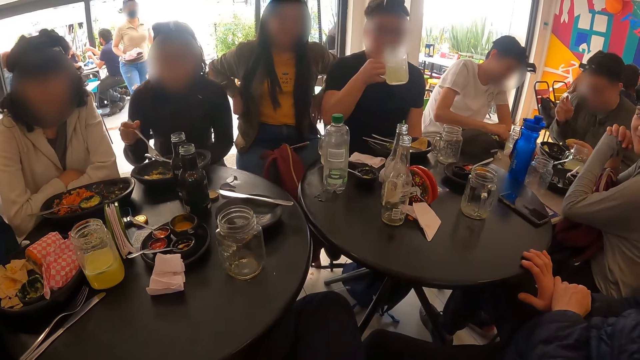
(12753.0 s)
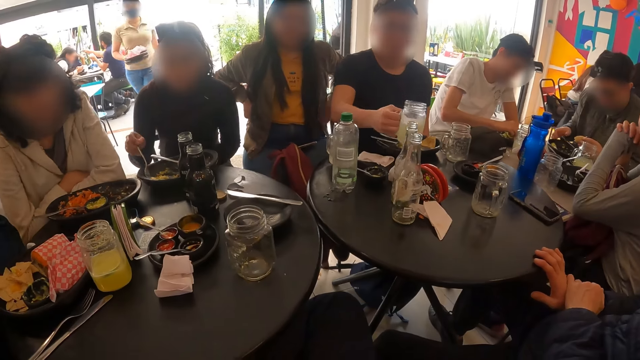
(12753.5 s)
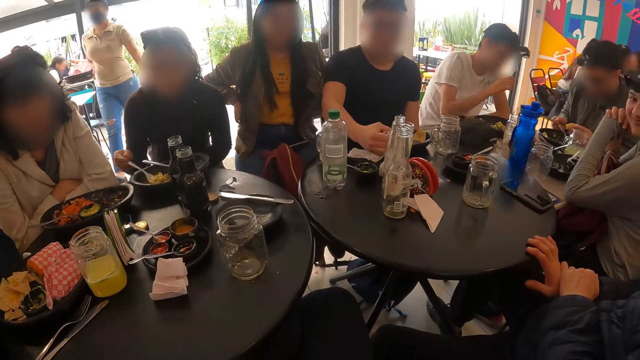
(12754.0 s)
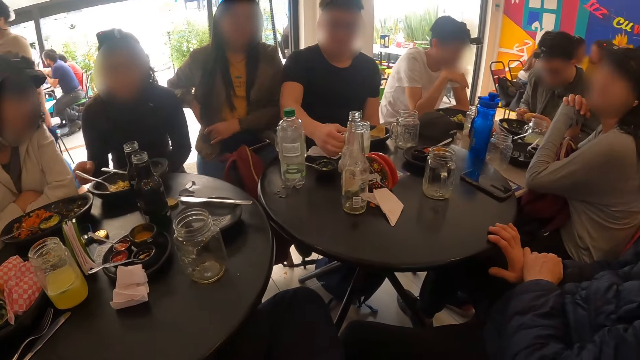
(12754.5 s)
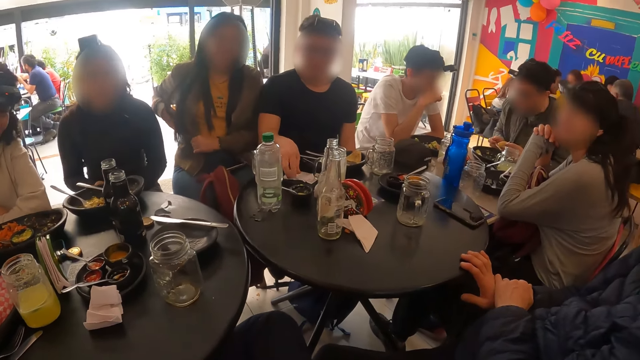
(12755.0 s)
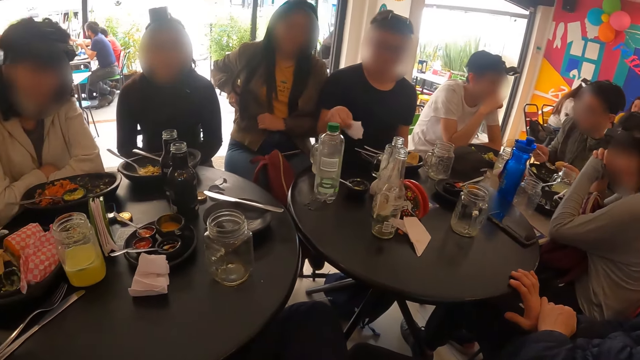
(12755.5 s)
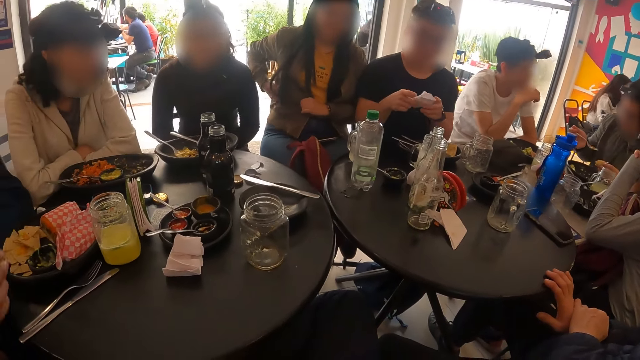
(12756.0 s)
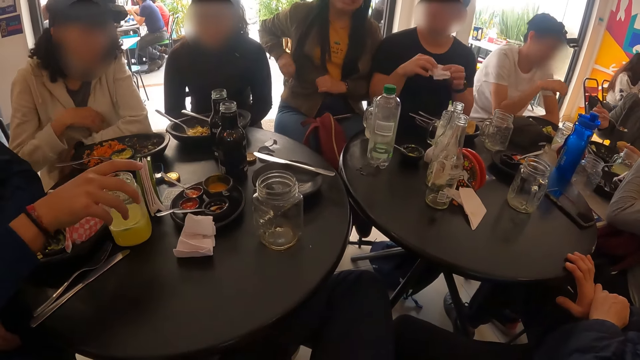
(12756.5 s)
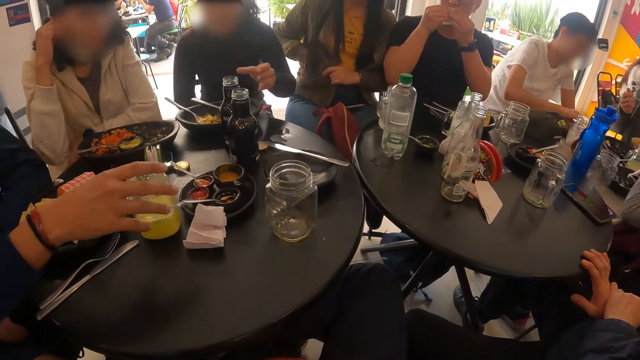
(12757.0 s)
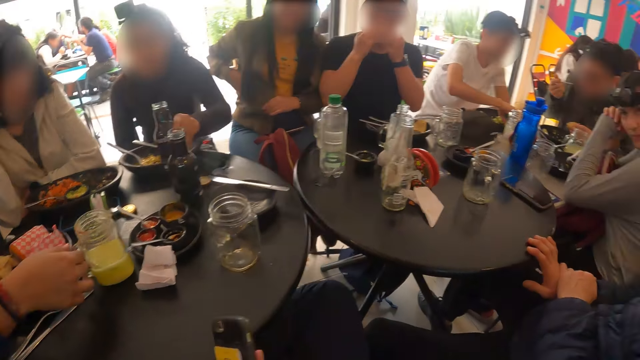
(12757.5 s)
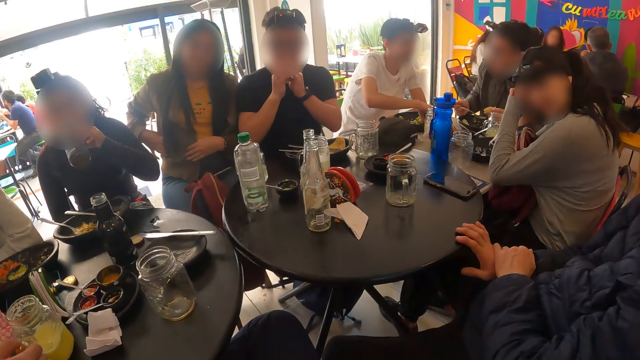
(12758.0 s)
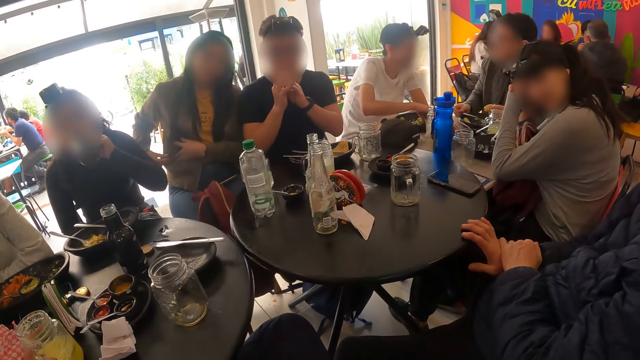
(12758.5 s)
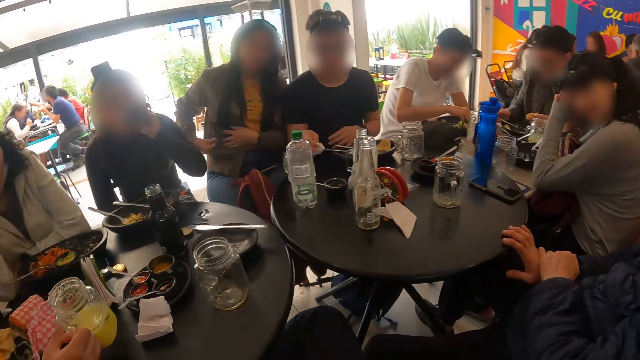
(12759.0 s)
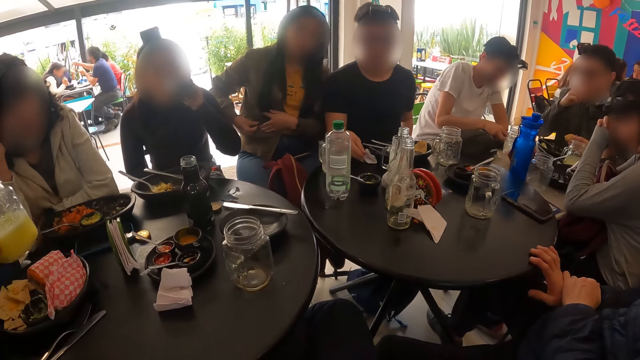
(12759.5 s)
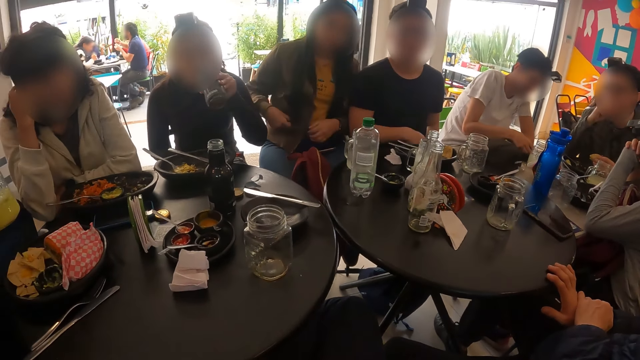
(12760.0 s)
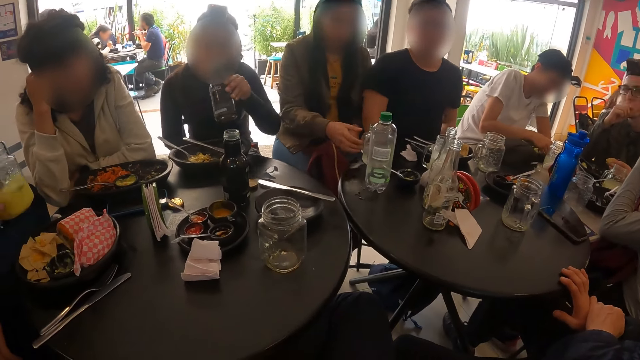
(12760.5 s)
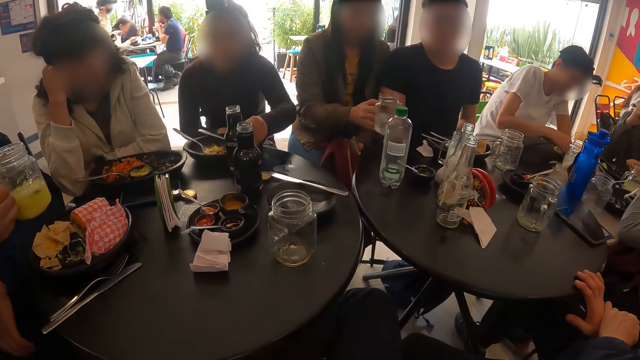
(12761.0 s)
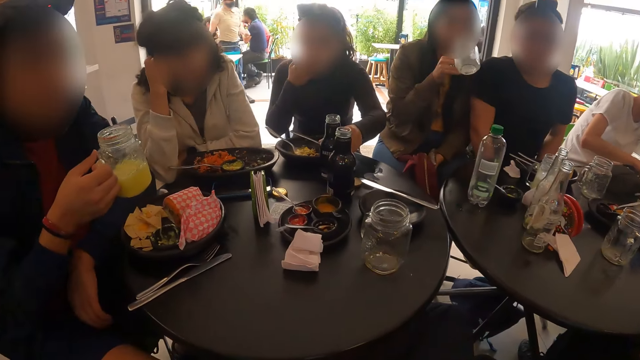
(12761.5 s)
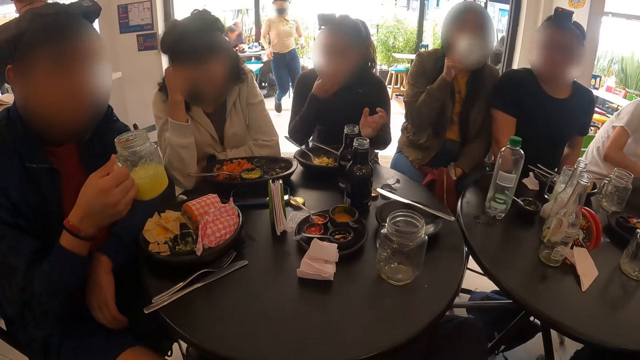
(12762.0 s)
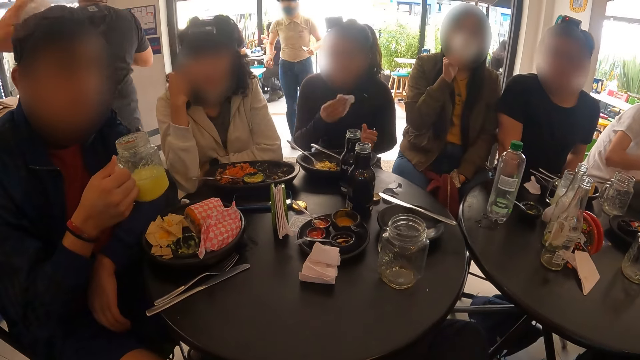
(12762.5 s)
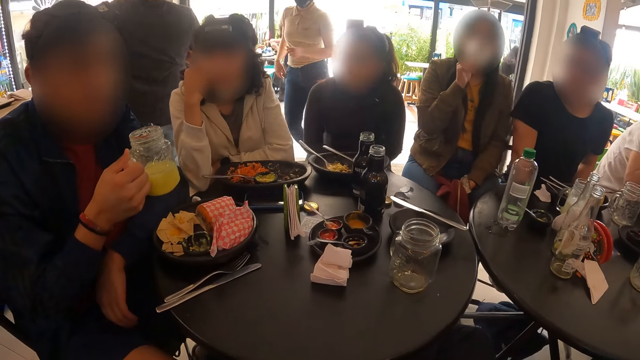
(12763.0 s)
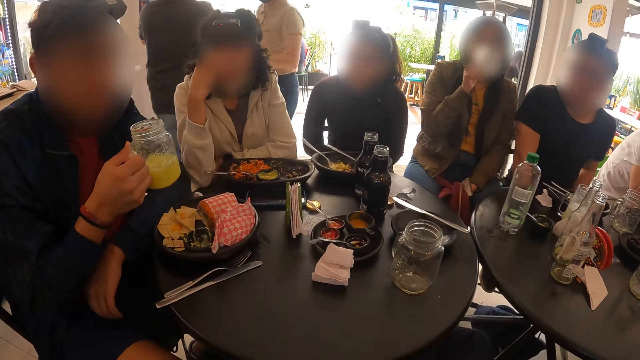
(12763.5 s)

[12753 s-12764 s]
A man drops the cup on the table with his right hand. A woman drops the fork in her right hand on the plate on the table. The man picks the tissue paper from the table with his right hand and wipes his mouth with the tissue paper in both hands. The woman picks the bottle from the table with her right hand and drinks from the bottle with her left hand. Another man picks the cup from the table with his right hand. The first man drops the tissue paper on the table with his right hand. Another woman picks the cup from the table with her right hand. The first woman drops the bottle on the table with her left hand. The second woman drinks from the cup with her right hand. The first woman wipes her mouth with the tissue paper in her right hand. A third man interacts with the camera wearer.

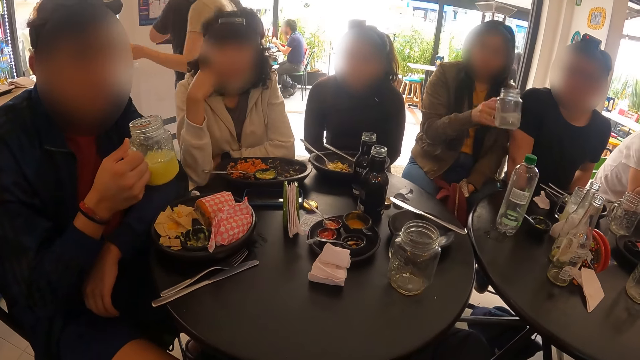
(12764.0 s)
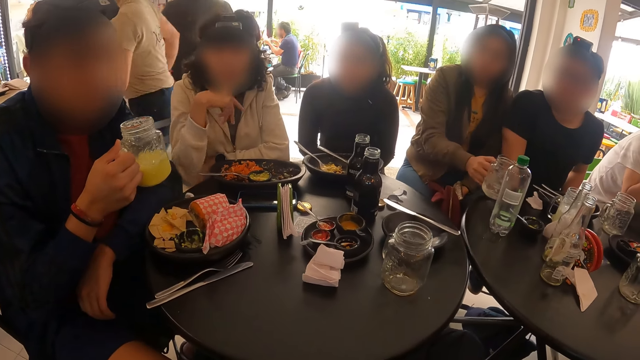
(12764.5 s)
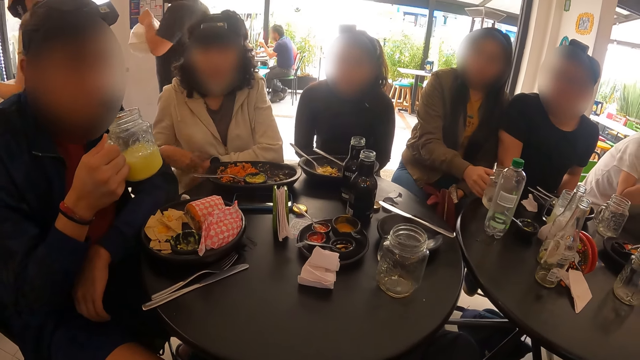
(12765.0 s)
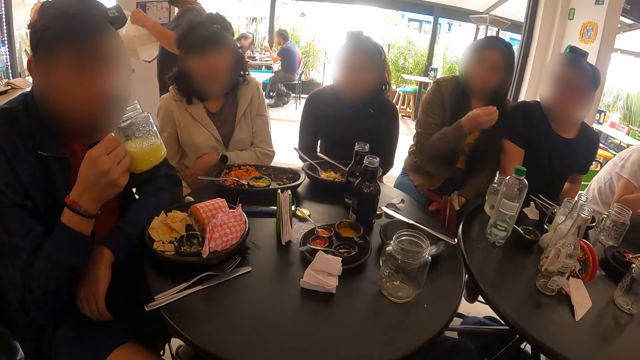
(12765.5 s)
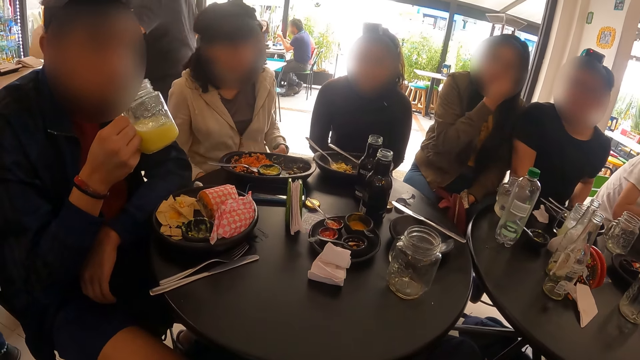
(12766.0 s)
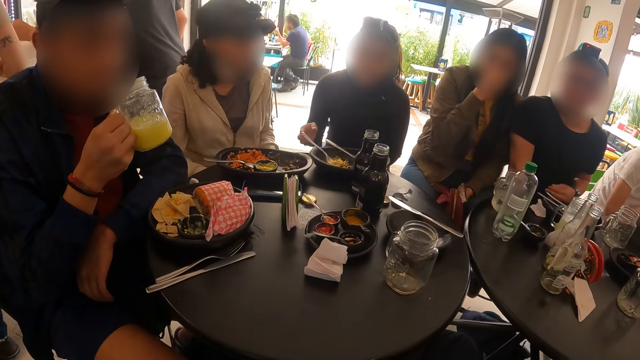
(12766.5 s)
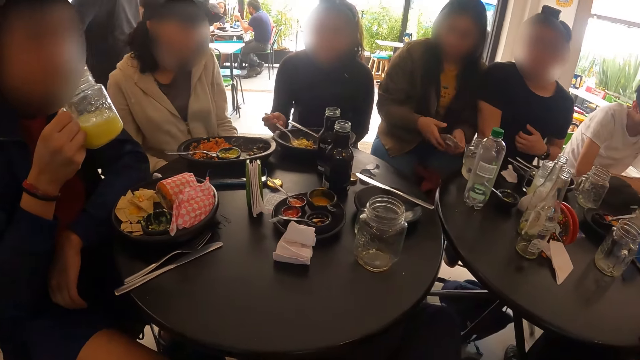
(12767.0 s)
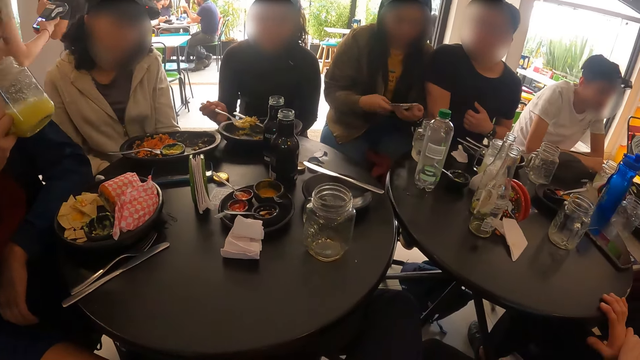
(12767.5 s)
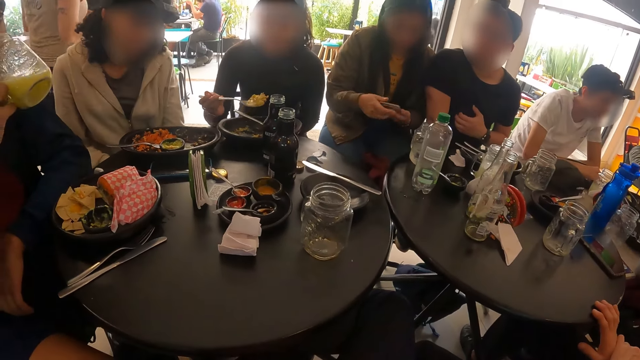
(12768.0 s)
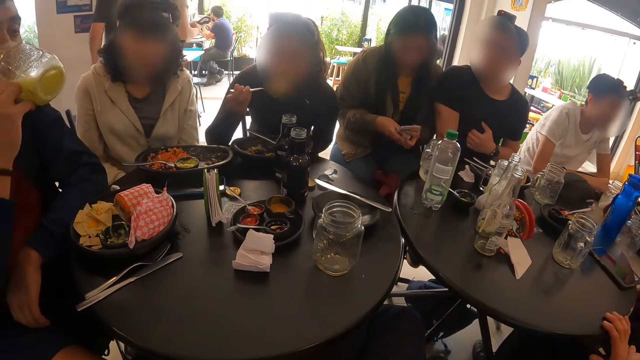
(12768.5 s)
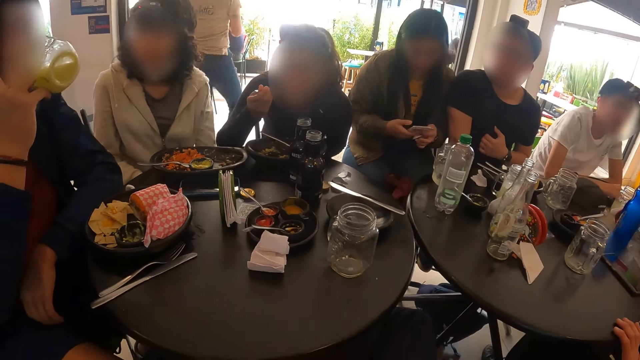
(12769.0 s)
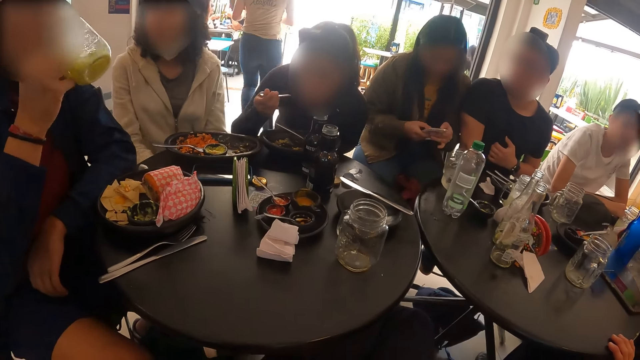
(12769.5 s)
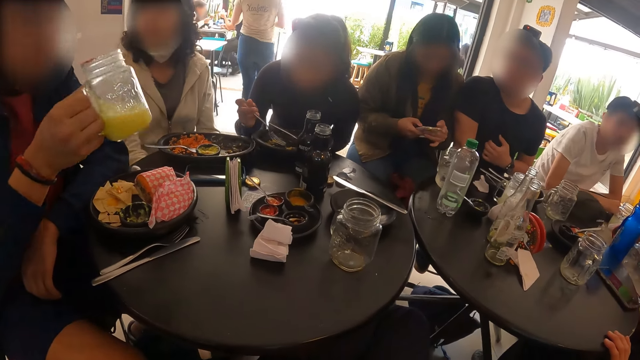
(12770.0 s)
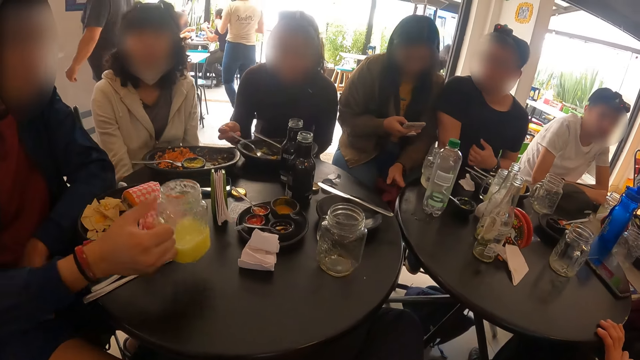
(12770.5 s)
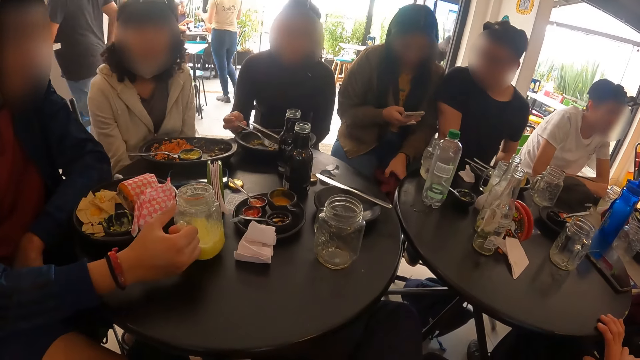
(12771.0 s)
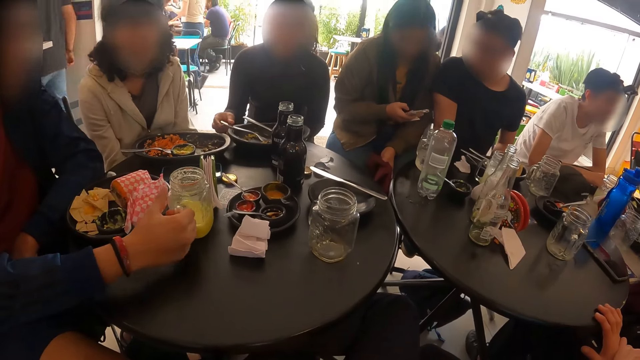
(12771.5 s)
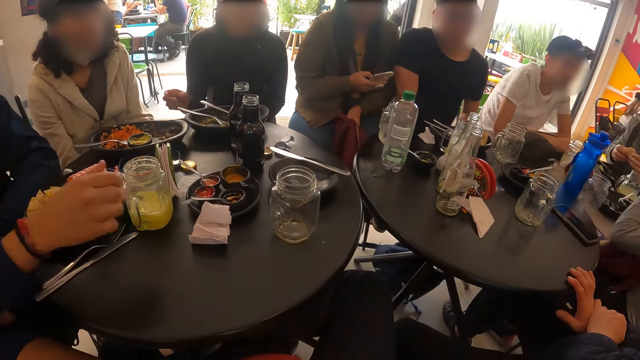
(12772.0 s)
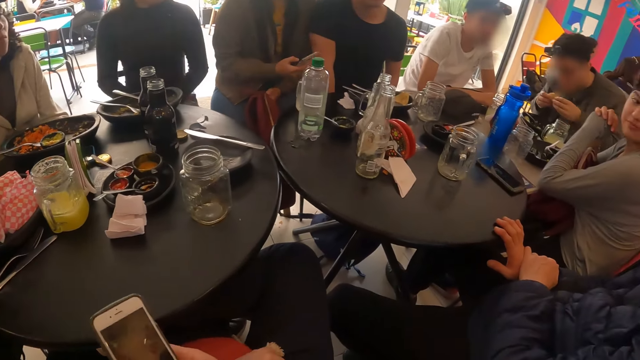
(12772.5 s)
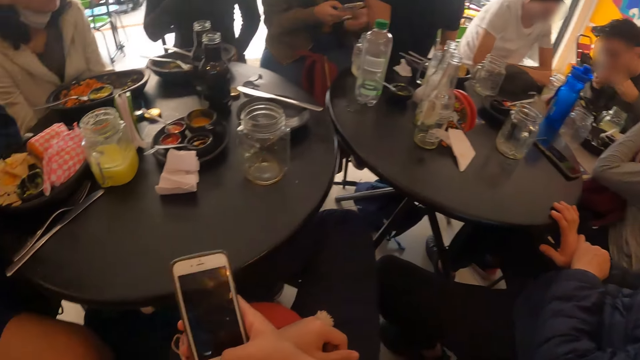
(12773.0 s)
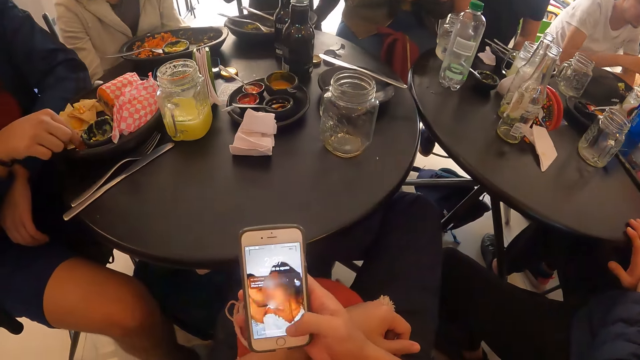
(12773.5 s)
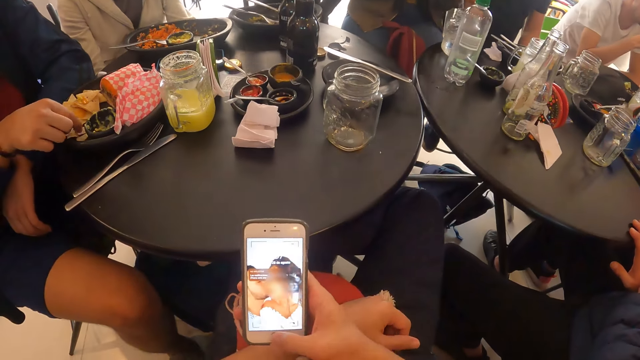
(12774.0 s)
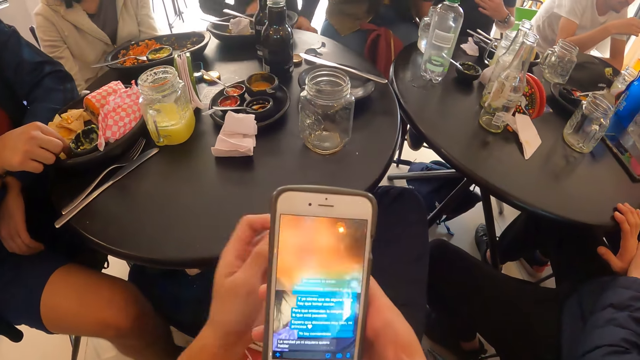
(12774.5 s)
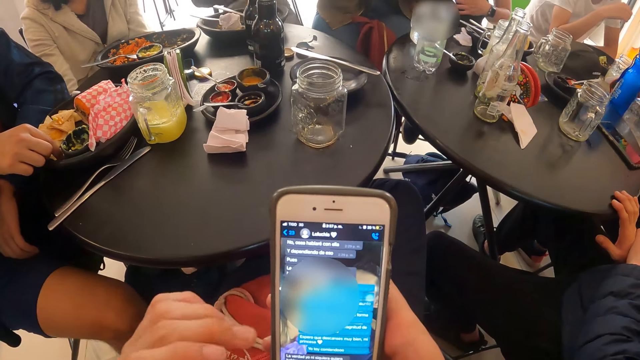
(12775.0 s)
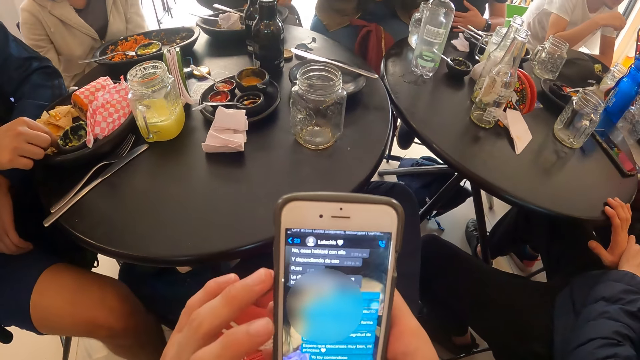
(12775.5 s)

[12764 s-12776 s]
A woman drops the cup on the table with her right hand, touches her face with her right hand, and holds the phone with both hands. Another woman holds the fork in the plate with her right hand. A man drinks juice from the cup with his right hand. The second woman eats the meal with the fork in her right hand. The first woman operates the phone with both hands. She operates the phone with her right hand. The man drops the cup on the table with his right hand. The second woman drops the fork on the plate on the table with her right hand. Another man eats the meal with both hands. The camera wearer presses the phone side button. He operates the phone with his right hand. The first man picks a chip from the plate with his right hand.
